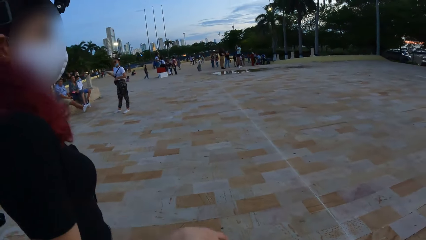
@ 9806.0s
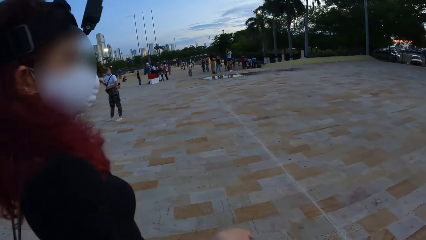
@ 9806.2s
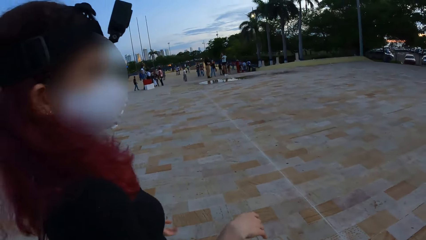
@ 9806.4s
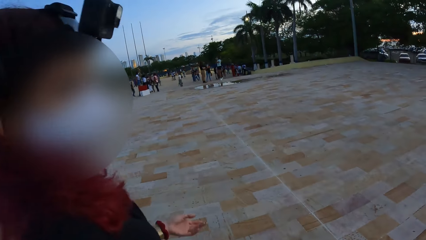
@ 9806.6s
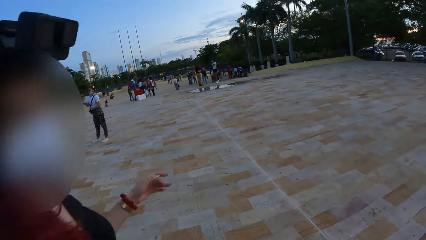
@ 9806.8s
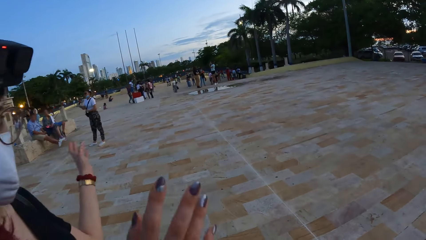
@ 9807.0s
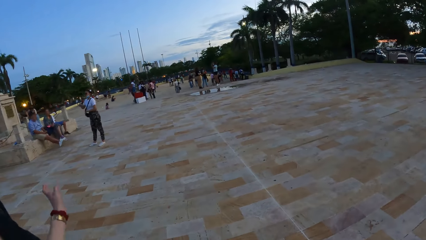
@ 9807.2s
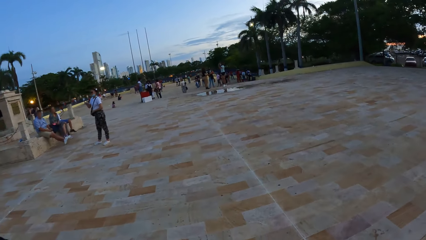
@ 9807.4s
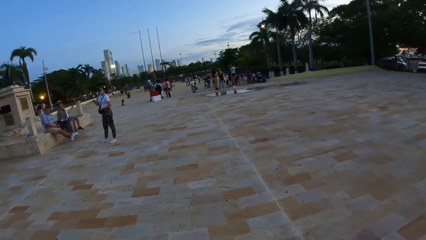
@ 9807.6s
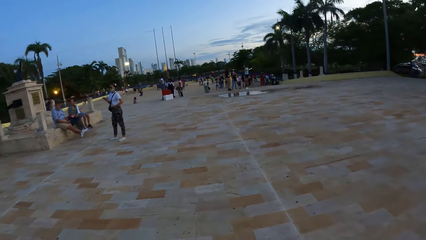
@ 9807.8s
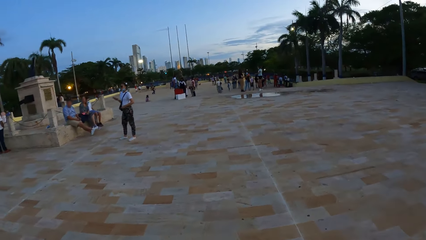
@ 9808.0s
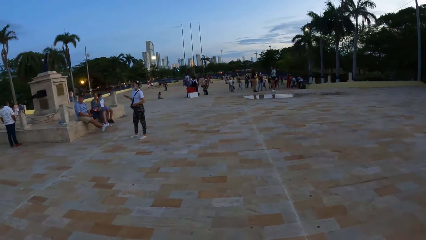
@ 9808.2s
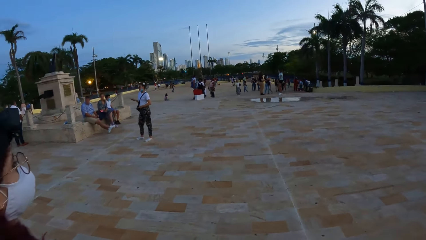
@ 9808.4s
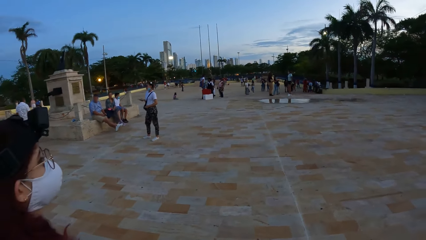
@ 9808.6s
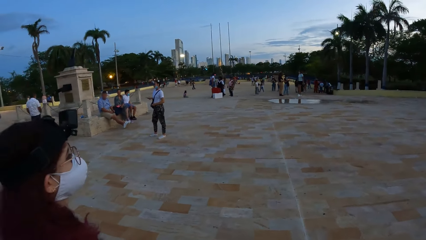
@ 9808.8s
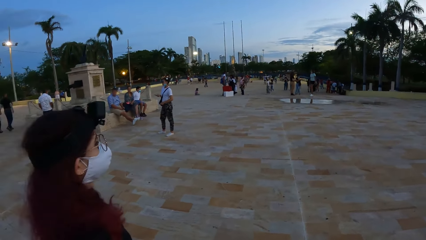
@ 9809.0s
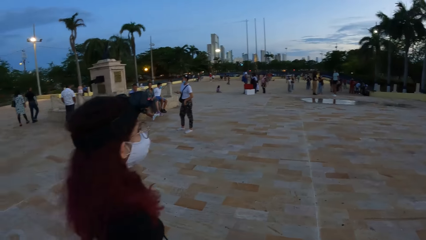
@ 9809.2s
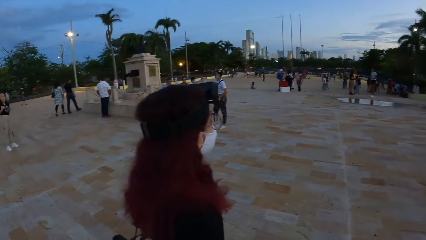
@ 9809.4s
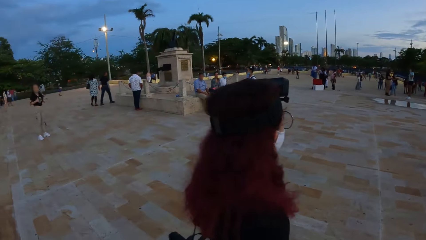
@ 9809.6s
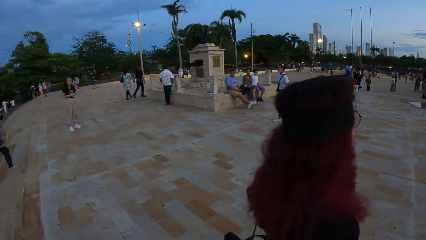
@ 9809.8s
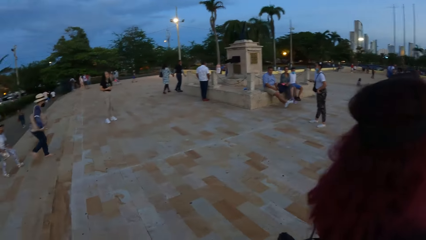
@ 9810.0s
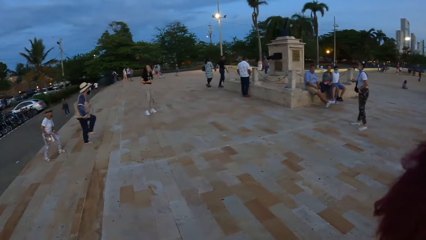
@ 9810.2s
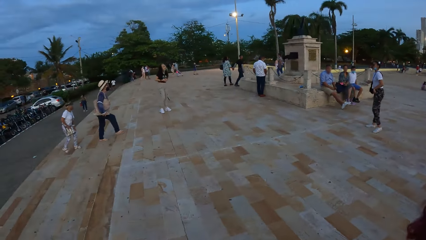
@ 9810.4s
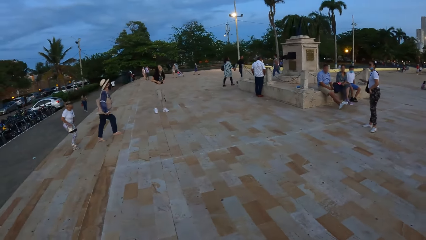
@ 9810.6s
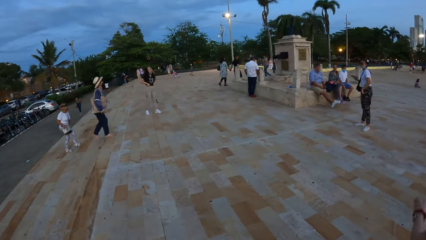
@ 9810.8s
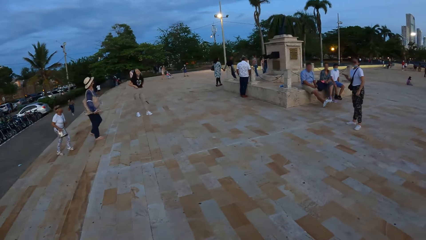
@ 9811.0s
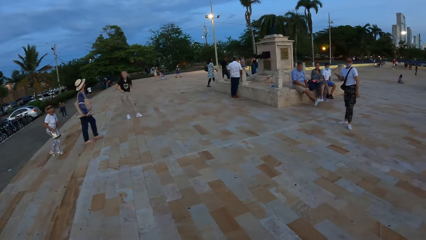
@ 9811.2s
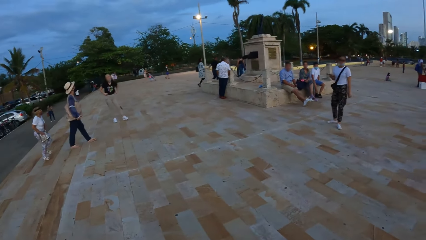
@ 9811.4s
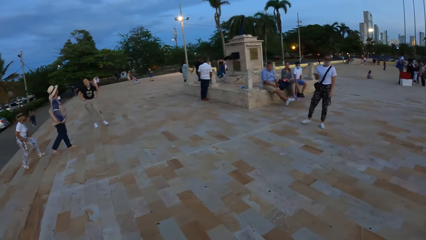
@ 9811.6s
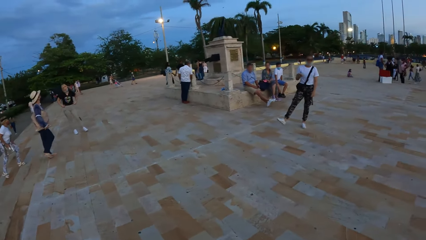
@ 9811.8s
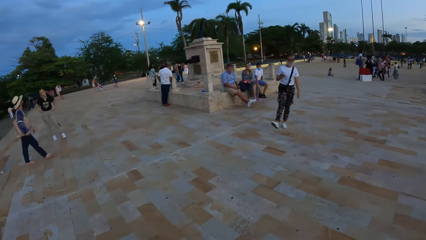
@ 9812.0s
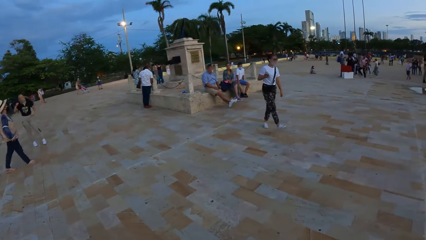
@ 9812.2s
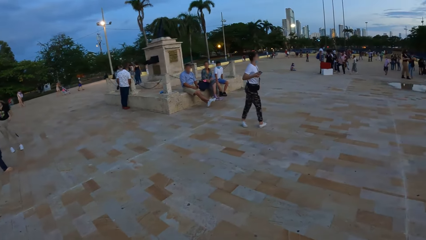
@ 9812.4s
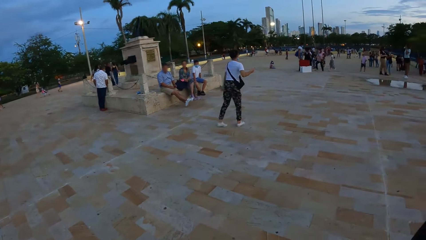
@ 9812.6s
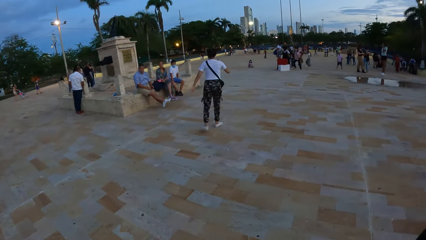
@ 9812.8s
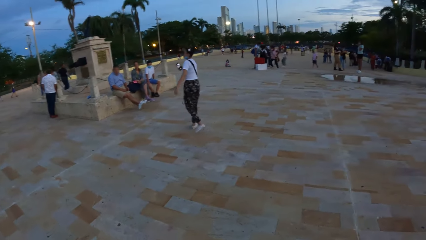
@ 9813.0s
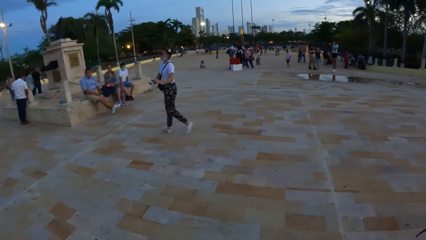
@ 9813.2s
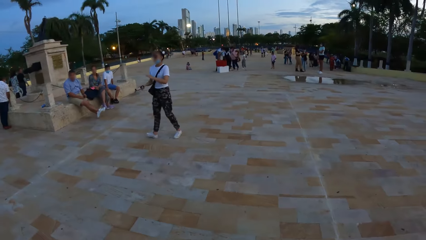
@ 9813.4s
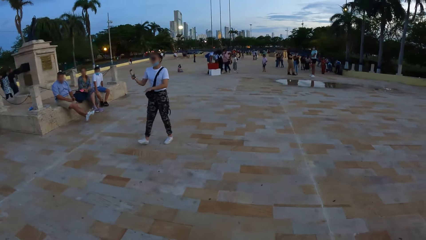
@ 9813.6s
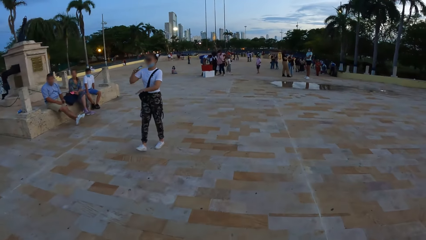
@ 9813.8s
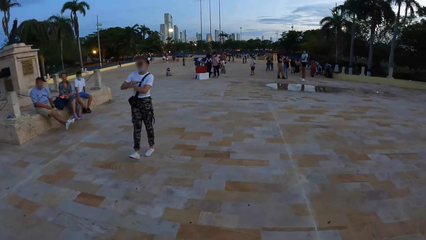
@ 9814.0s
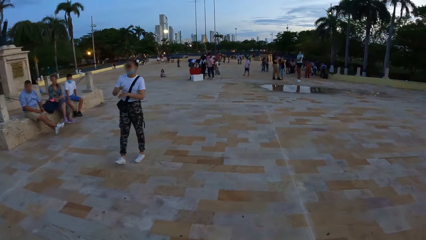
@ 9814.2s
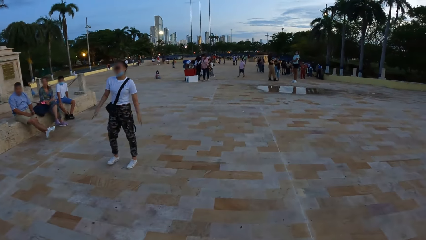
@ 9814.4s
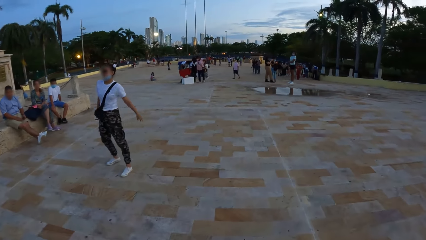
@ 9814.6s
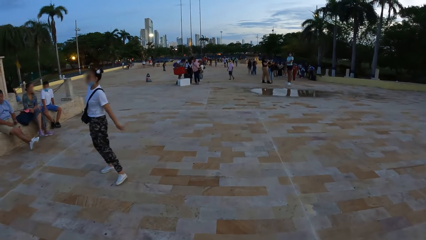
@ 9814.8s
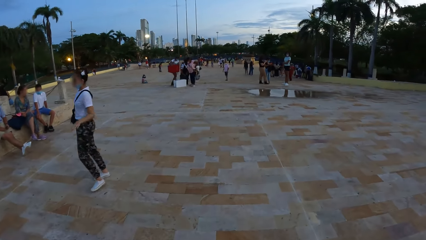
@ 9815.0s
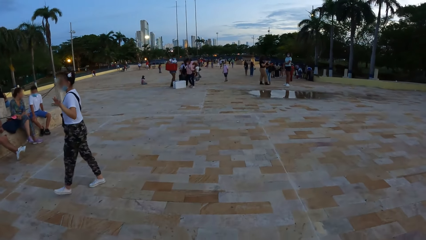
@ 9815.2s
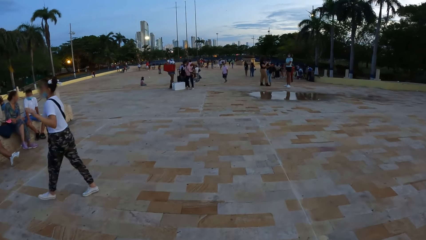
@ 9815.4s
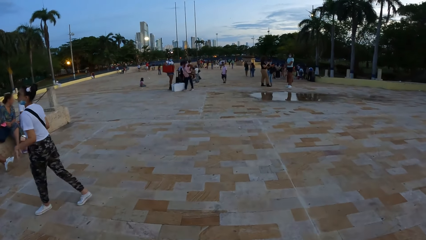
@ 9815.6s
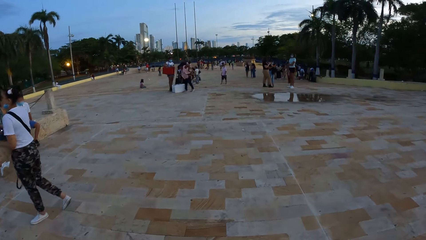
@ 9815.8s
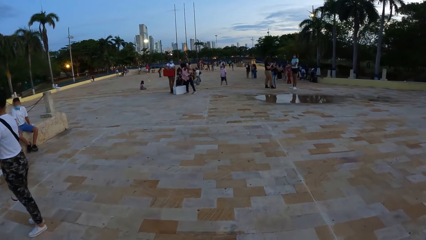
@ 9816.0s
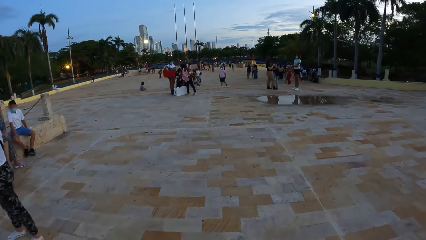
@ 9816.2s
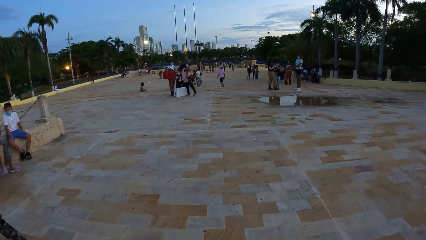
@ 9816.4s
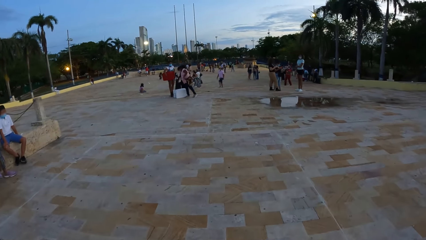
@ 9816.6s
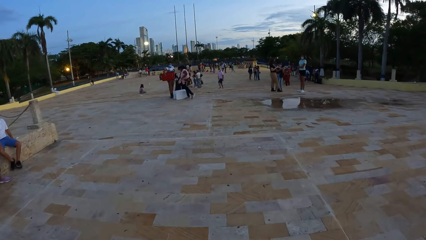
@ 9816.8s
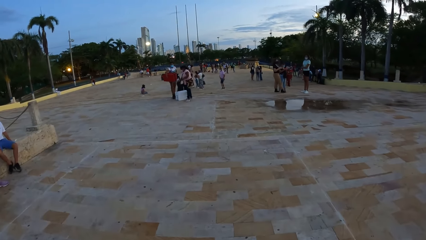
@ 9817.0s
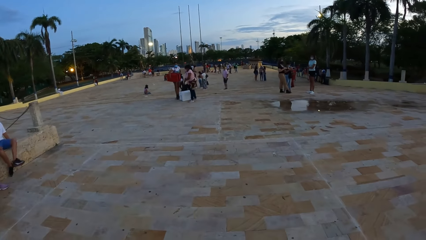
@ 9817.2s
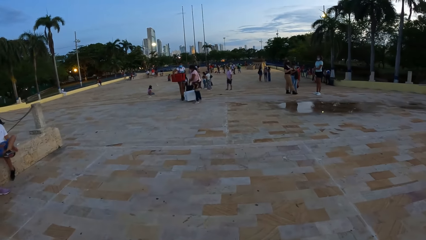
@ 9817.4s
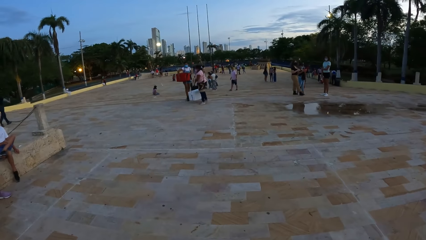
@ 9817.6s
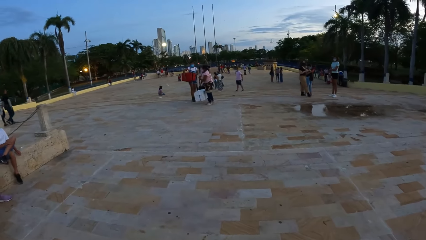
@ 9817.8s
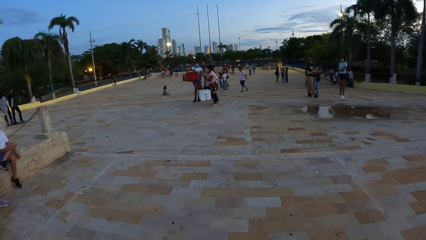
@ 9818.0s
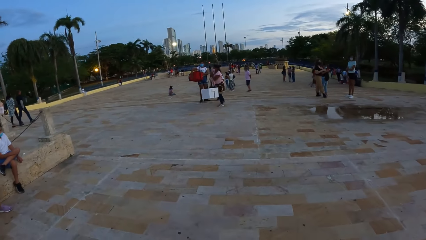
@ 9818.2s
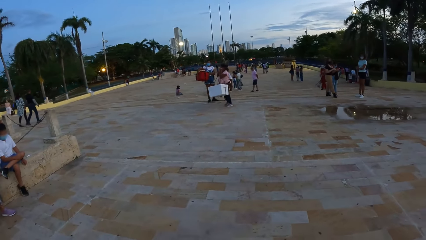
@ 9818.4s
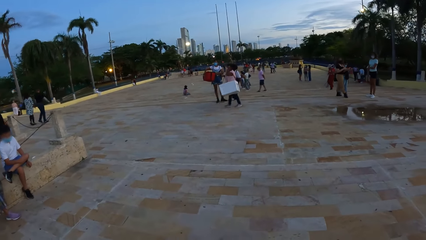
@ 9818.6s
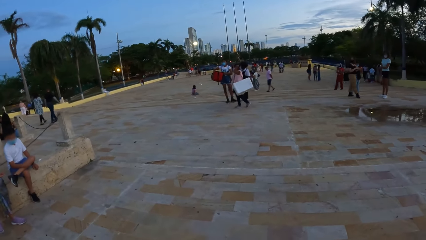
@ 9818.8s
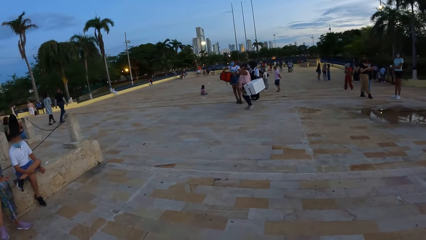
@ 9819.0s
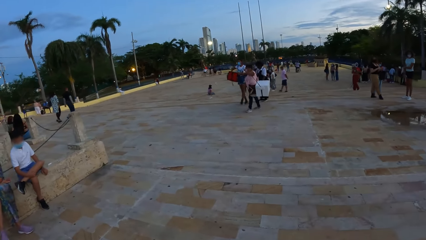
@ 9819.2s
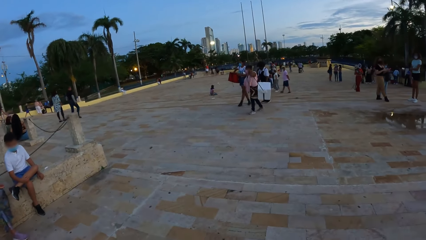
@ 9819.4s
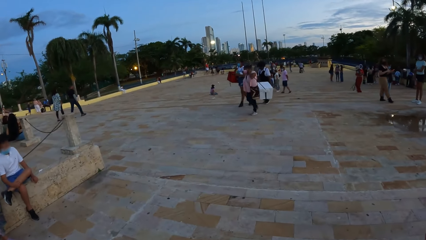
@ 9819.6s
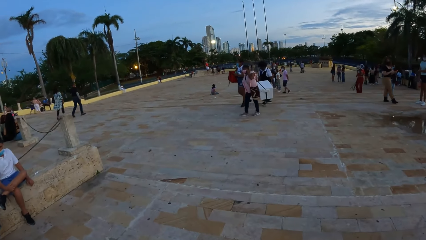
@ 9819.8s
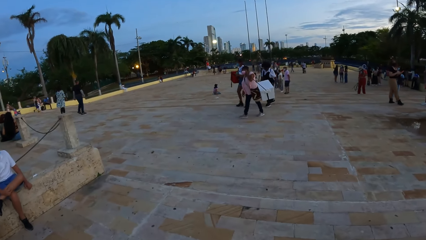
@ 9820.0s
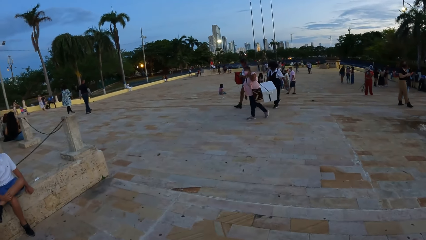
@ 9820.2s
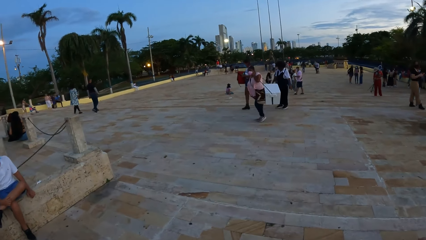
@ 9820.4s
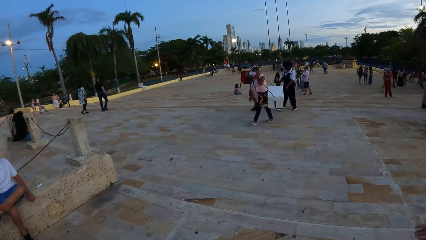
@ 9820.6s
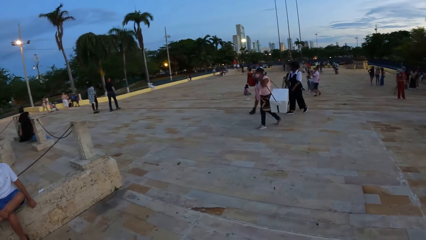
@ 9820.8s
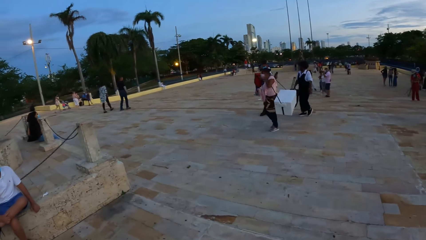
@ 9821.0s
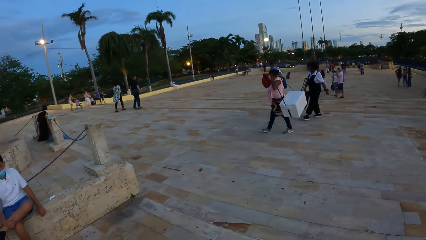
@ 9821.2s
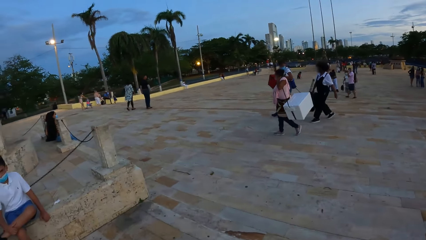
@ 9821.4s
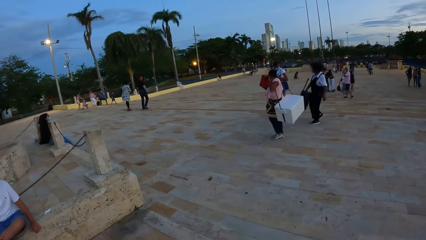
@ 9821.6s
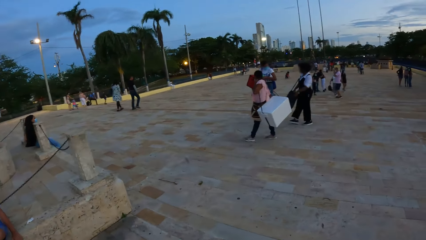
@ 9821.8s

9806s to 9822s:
The camera wearer walks around. A man lifts a red box with both hands. A woman lifts a white box with her hand.
